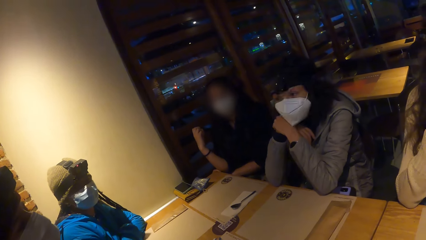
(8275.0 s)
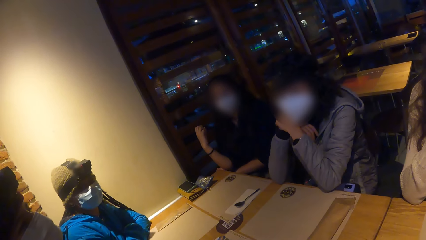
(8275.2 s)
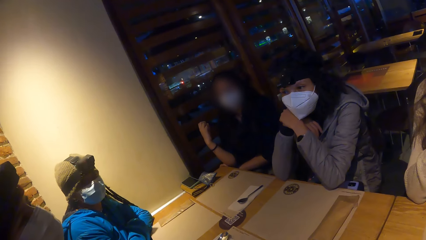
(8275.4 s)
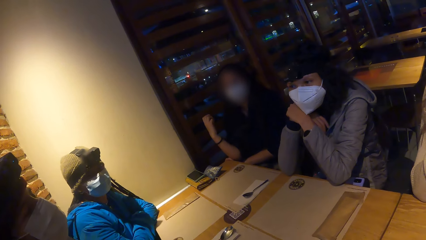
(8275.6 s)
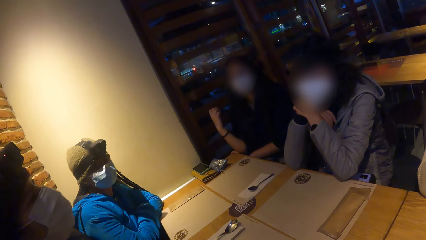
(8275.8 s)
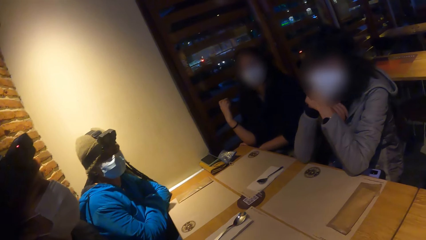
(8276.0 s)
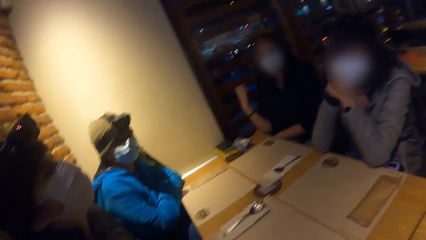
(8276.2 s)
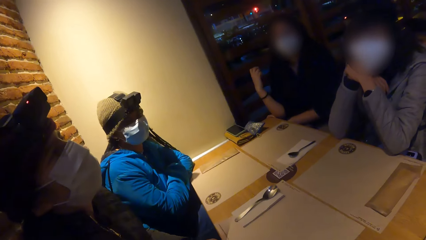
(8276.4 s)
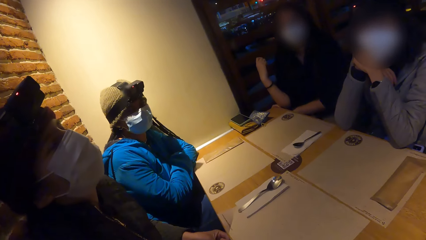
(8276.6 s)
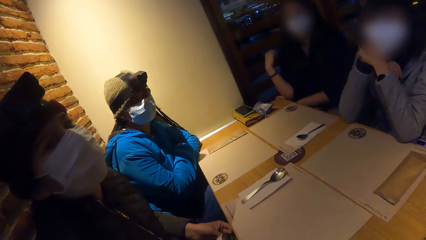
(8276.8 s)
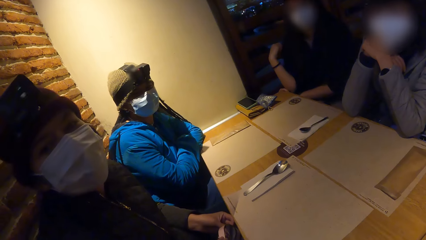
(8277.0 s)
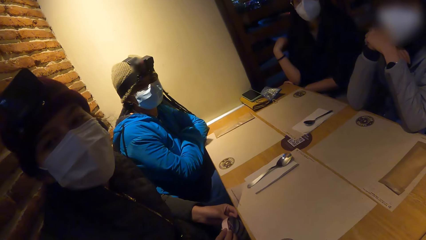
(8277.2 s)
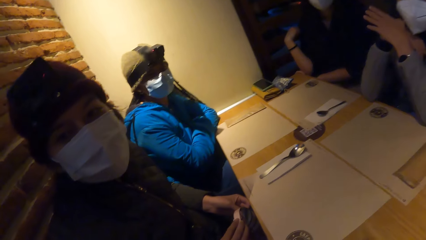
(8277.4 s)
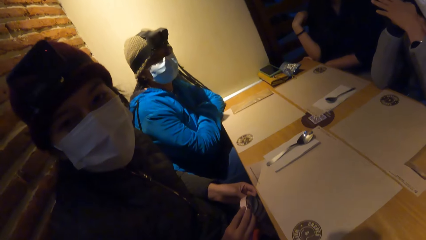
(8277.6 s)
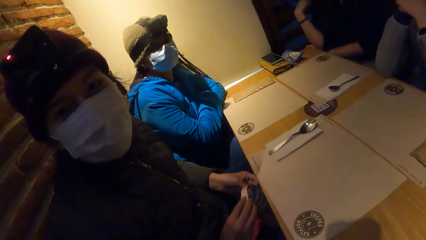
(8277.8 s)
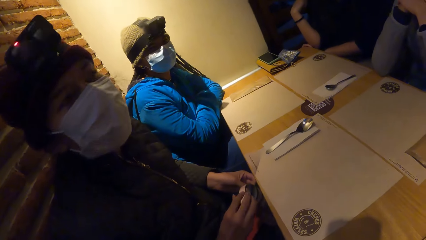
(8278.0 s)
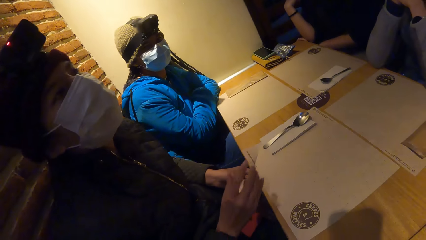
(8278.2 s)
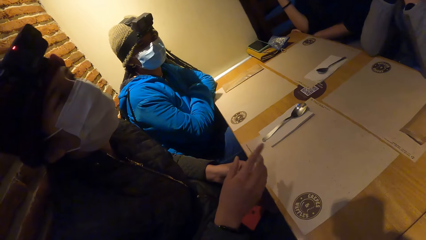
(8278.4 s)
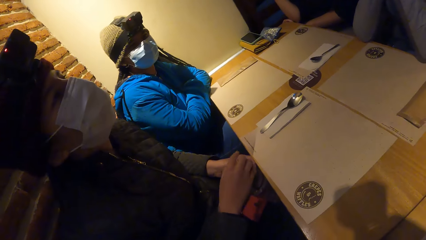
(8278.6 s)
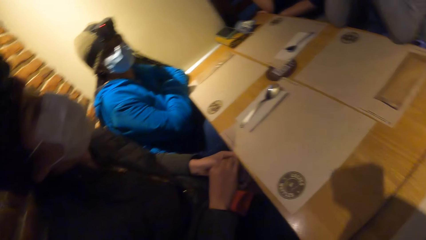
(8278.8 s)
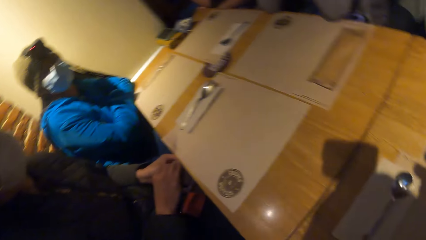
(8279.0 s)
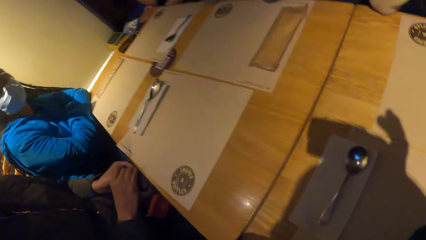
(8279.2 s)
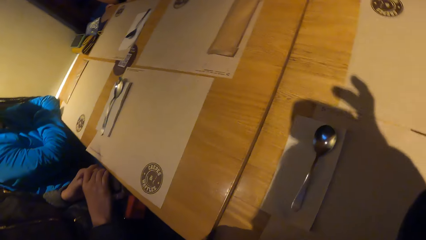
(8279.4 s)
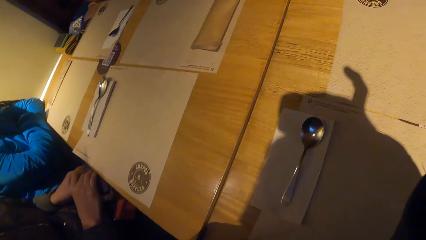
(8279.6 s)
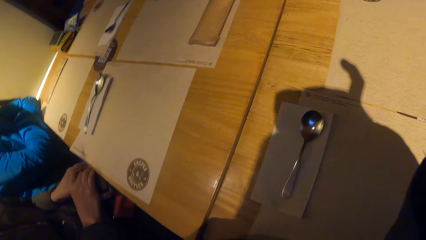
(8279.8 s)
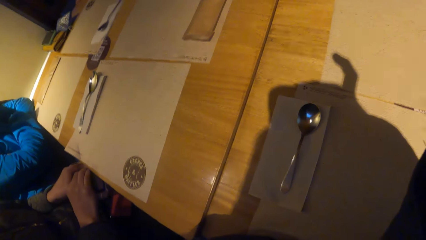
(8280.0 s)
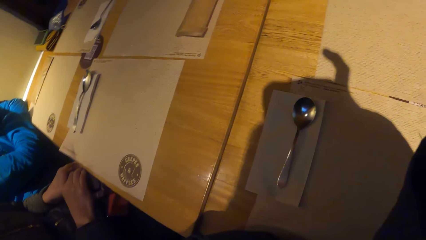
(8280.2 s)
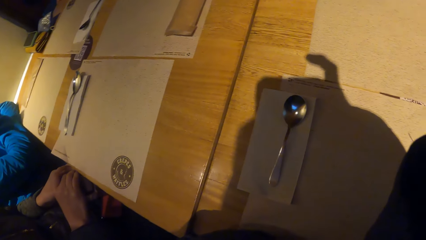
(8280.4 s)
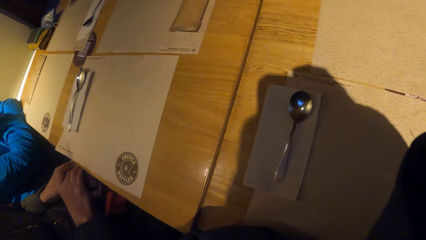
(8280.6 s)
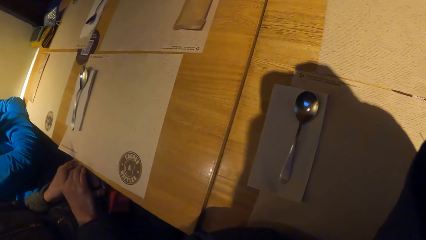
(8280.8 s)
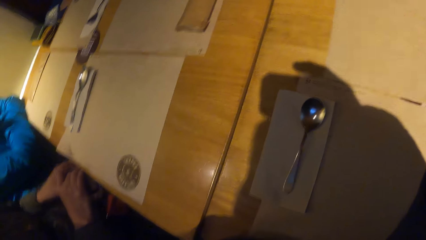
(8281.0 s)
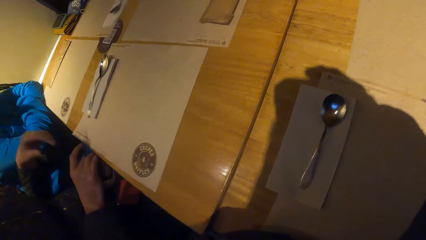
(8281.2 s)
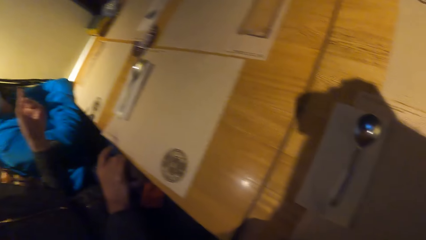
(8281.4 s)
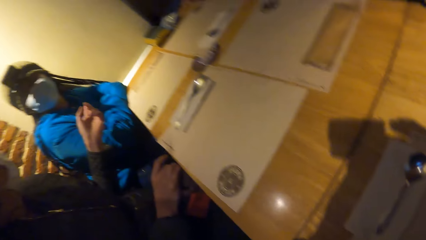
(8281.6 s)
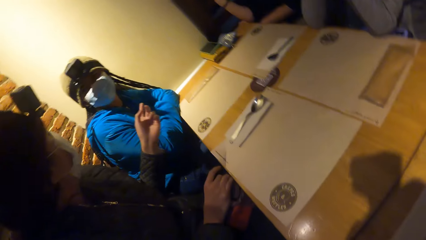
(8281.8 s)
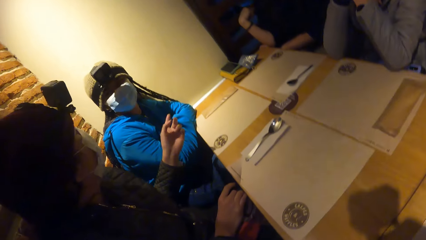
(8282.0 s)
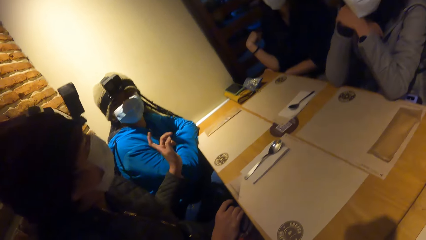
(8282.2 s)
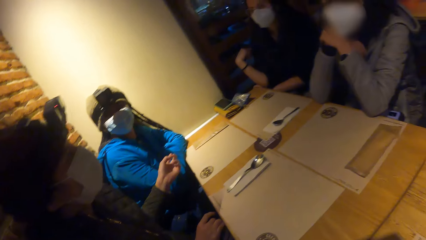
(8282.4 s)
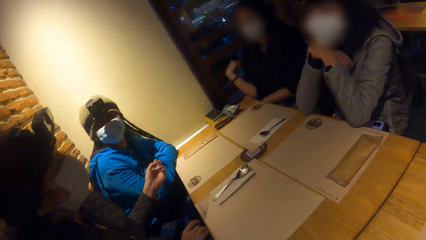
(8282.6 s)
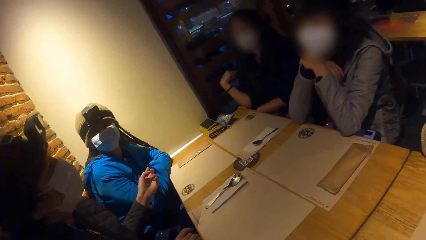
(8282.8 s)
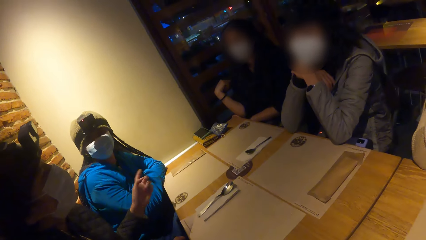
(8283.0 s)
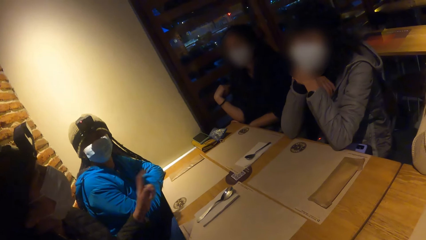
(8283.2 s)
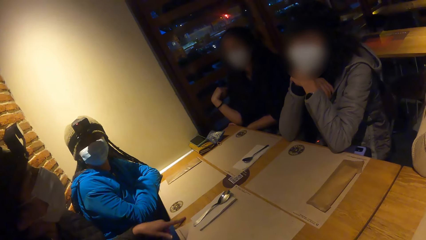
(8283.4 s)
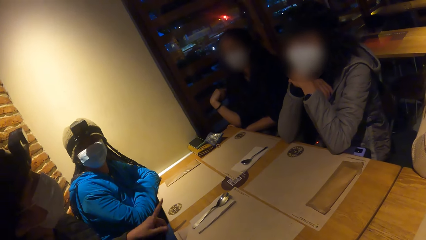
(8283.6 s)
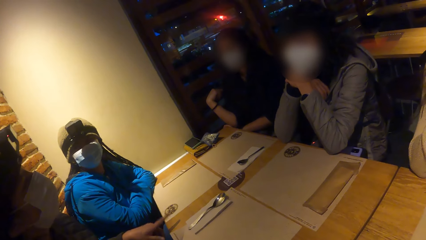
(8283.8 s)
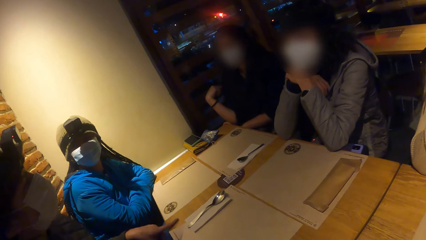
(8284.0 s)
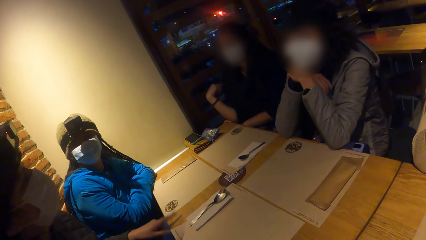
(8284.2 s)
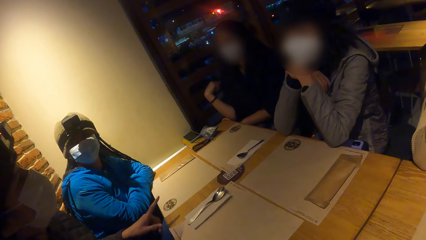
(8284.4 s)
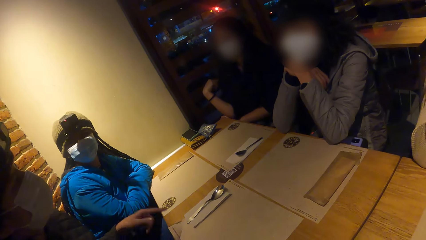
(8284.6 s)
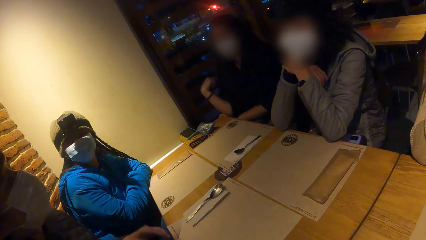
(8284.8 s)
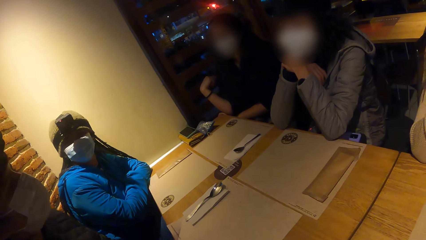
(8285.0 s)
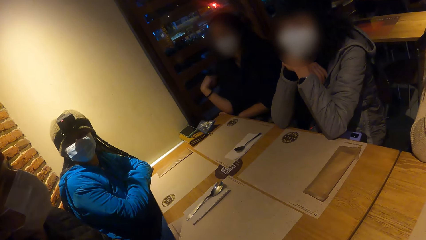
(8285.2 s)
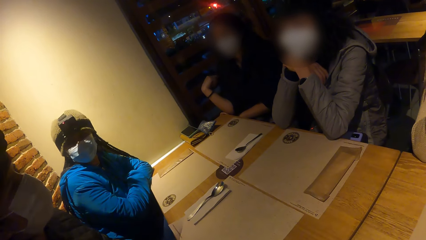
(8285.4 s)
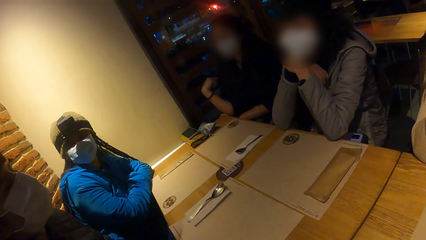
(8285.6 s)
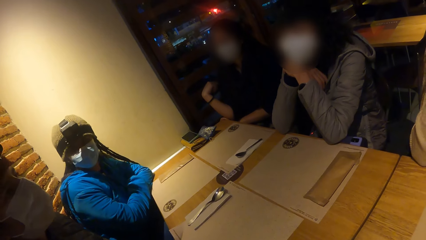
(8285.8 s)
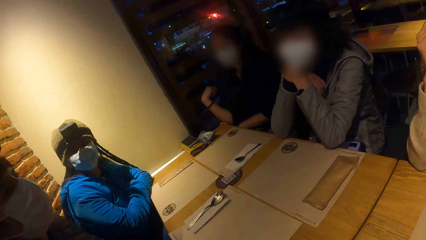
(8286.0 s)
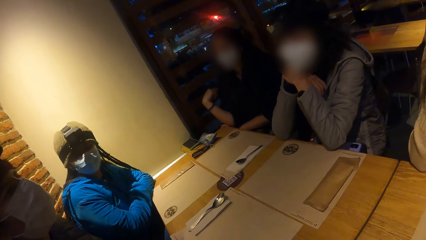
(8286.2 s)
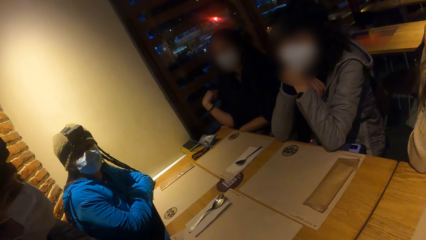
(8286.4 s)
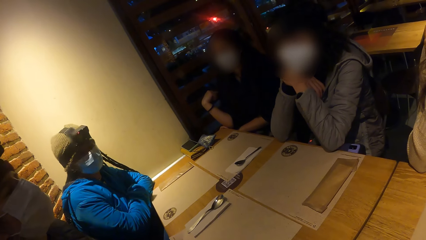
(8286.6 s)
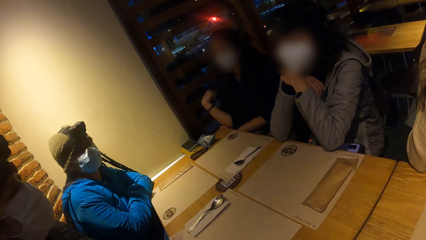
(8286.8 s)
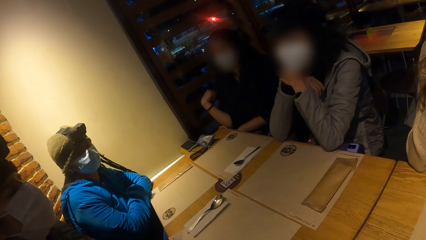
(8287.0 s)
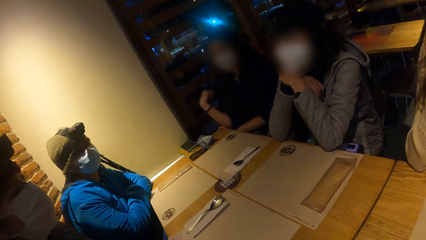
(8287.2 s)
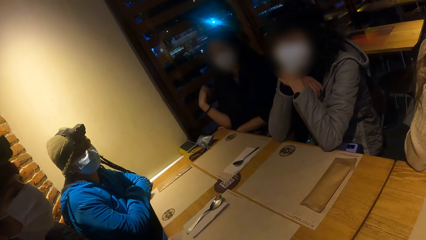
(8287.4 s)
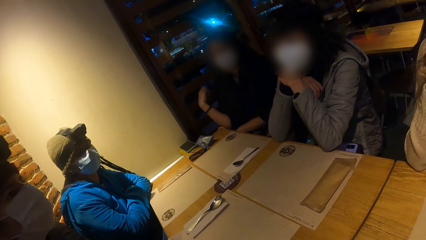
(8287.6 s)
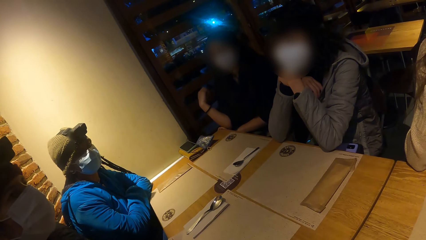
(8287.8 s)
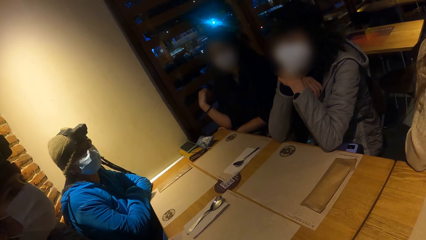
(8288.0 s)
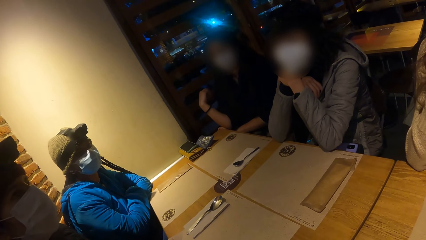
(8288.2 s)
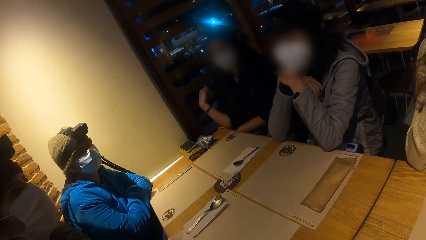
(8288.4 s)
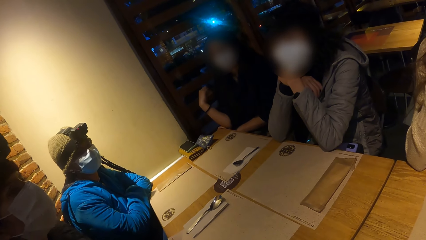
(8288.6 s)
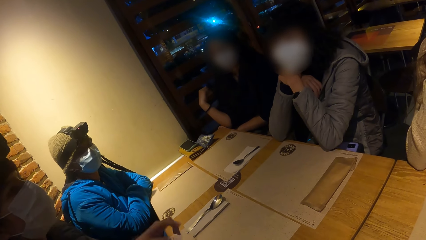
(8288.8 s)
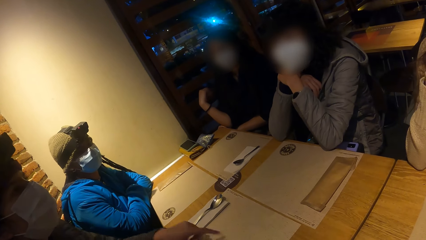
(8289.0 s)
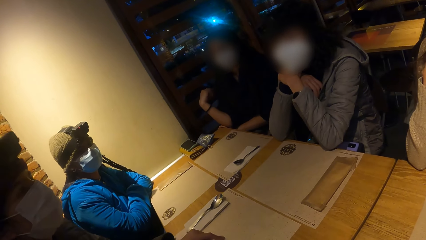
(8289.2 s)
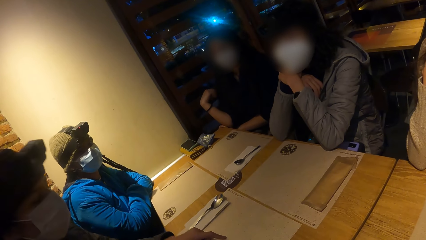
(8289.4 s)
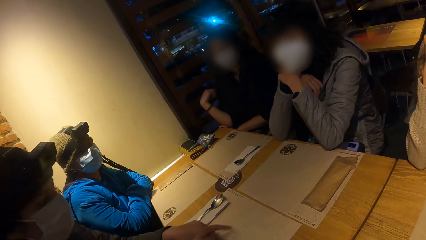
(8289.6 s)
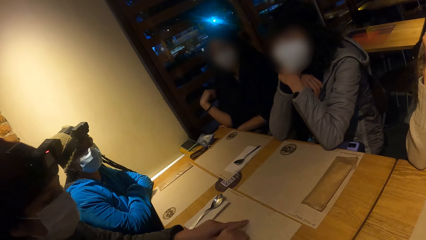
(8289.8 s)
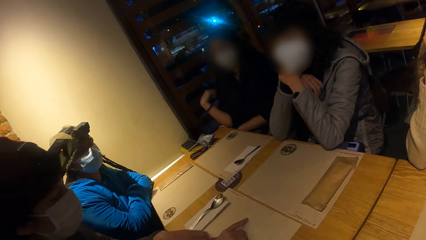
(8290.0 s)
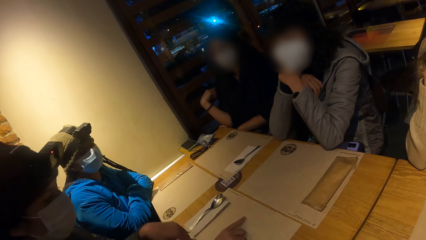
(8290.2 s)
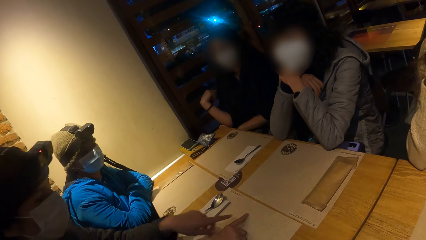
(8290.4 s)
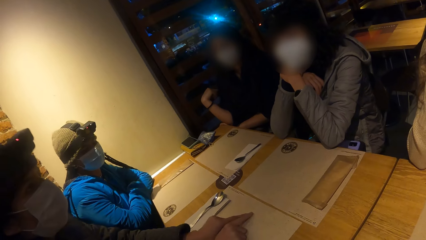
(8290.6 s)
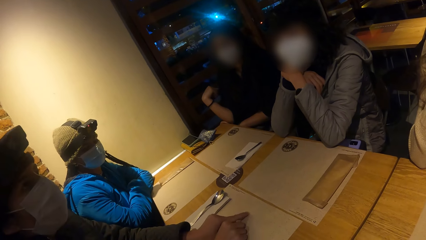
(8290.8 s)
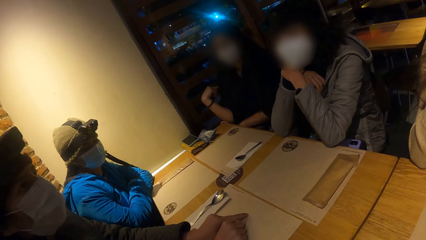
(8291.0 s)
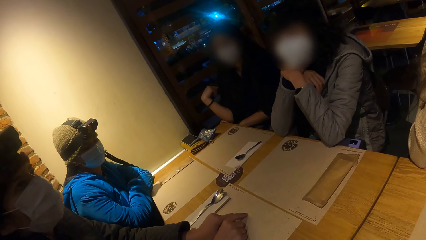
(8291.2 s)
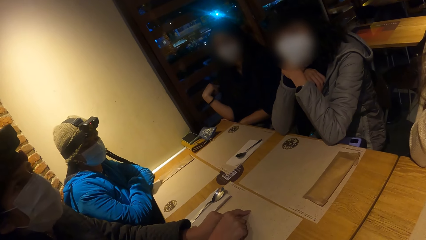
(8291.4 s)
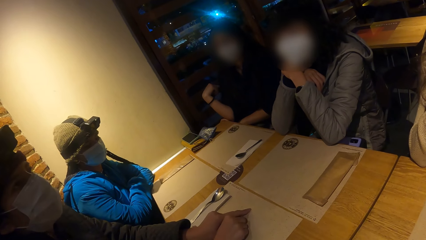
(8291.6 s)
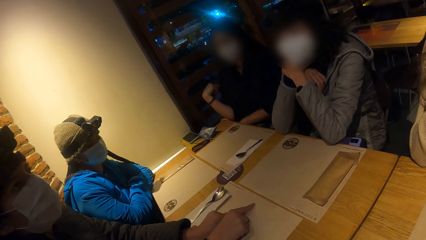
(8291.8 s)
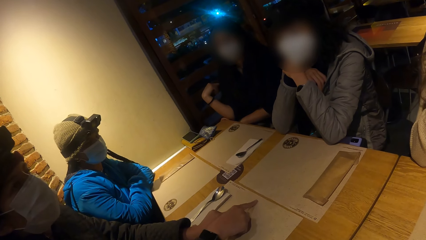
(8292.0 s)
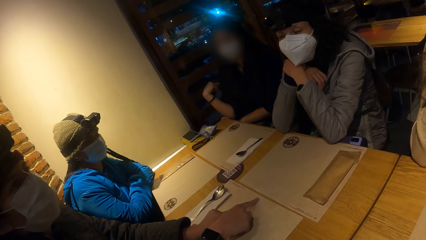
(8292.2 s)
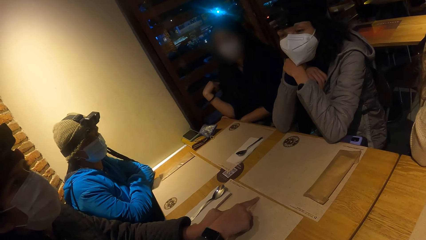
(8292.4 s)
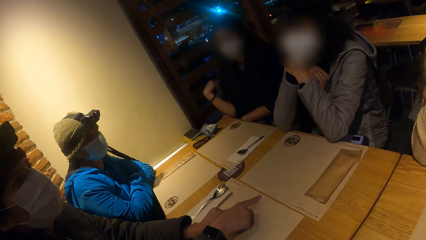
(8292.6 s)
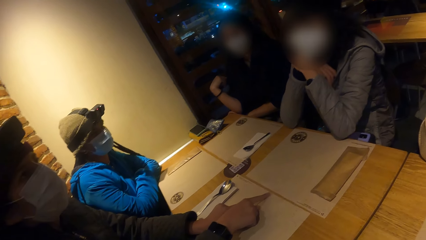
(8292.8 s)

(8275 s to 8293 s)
A woman converses with the camera wearer. The woman sways a hand. The camera wearer adjusts a camera. The woman sways a hand and converses with a person. The woman taps the table with a finger of her left hand. The person converses with the woman. The woman makes gestures with her hands and converses with another person. The woman sketches fingers on the table.
